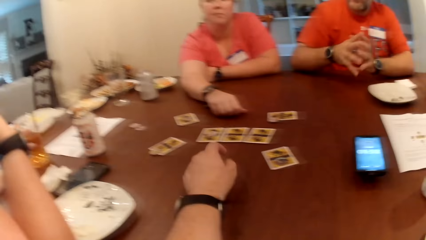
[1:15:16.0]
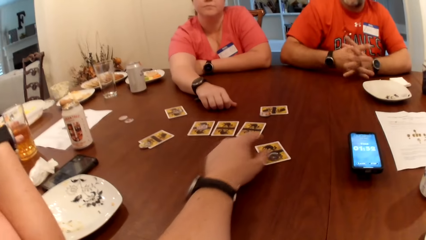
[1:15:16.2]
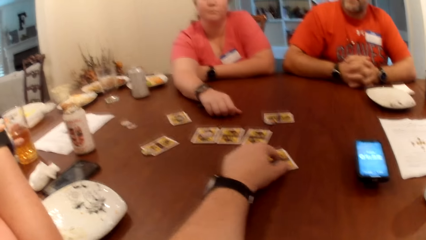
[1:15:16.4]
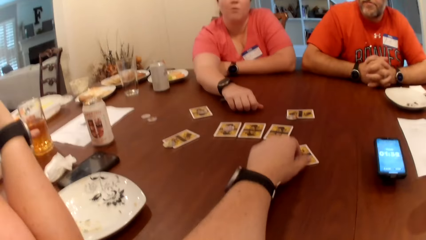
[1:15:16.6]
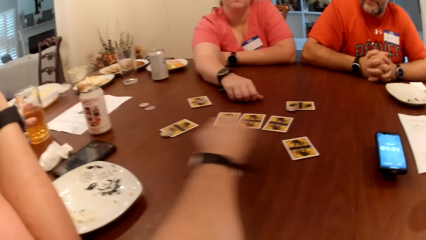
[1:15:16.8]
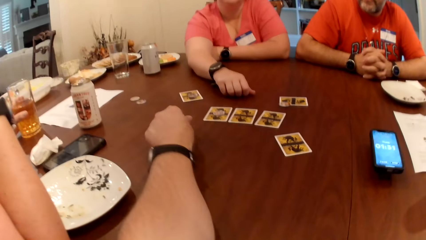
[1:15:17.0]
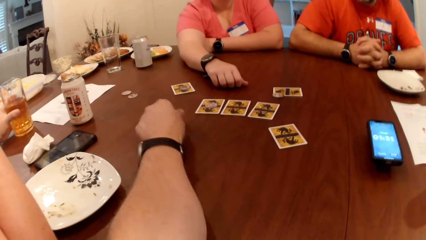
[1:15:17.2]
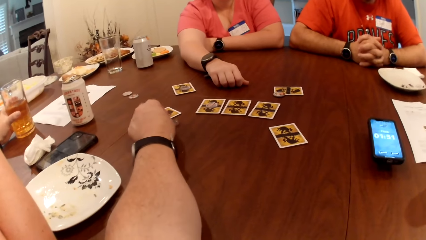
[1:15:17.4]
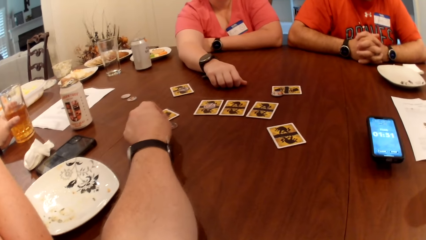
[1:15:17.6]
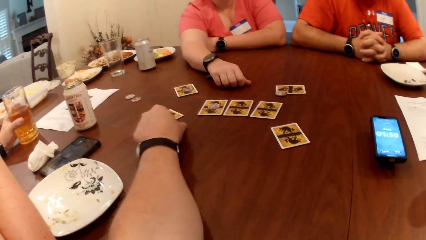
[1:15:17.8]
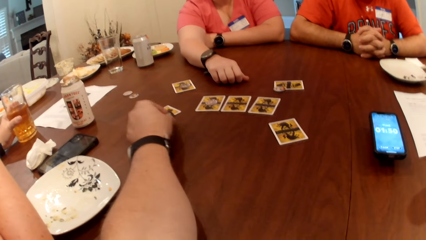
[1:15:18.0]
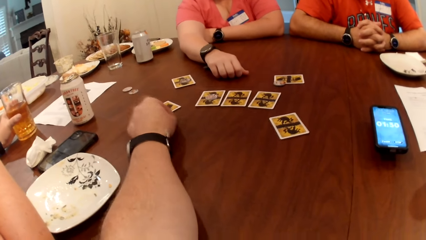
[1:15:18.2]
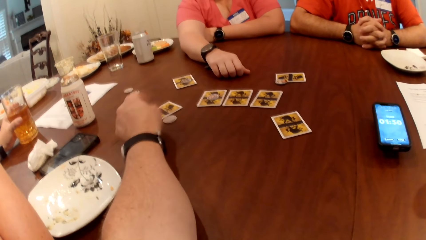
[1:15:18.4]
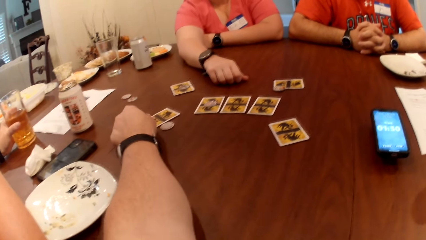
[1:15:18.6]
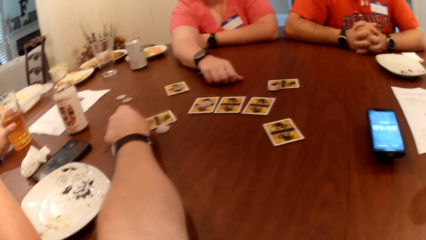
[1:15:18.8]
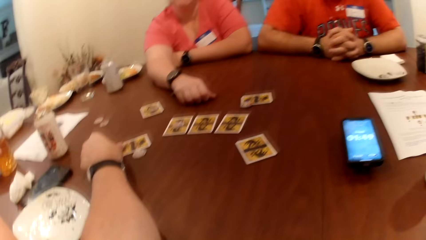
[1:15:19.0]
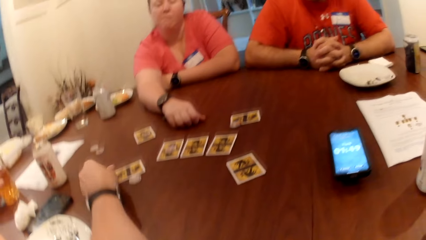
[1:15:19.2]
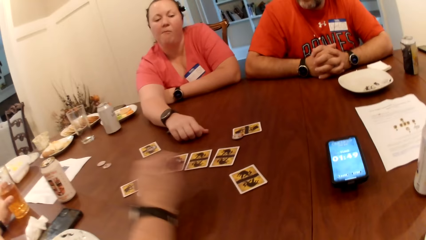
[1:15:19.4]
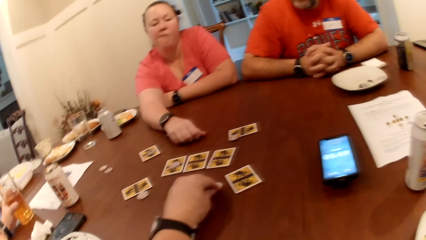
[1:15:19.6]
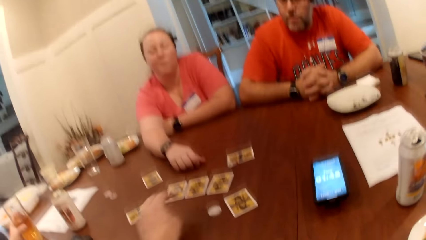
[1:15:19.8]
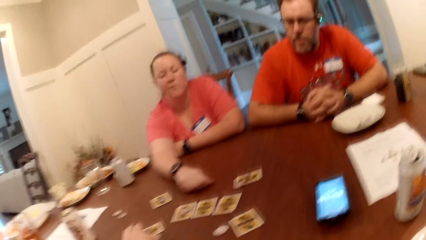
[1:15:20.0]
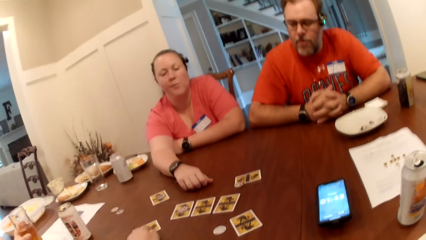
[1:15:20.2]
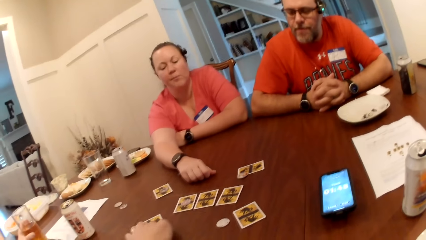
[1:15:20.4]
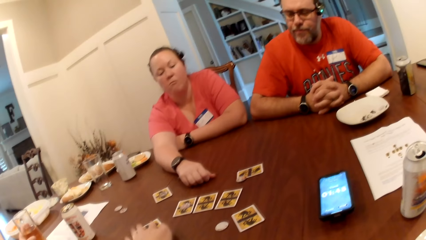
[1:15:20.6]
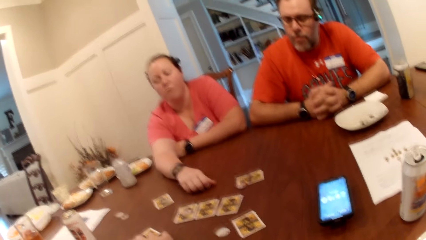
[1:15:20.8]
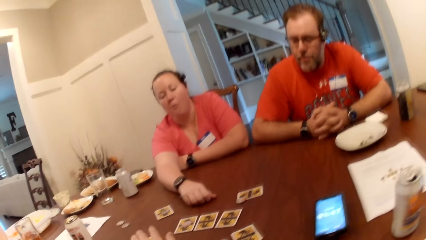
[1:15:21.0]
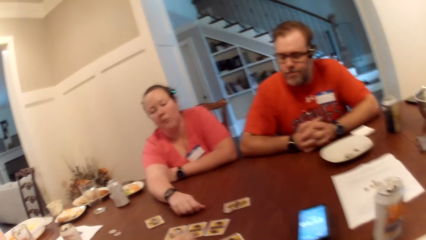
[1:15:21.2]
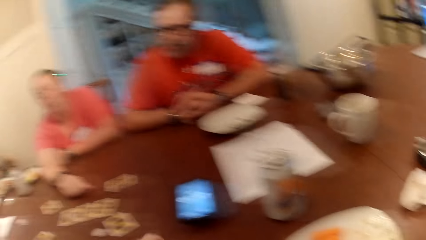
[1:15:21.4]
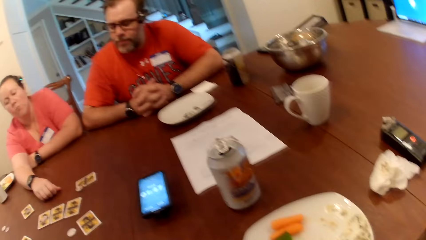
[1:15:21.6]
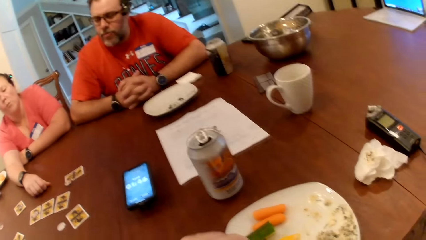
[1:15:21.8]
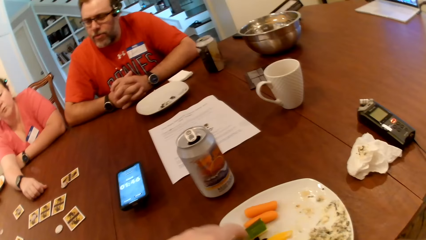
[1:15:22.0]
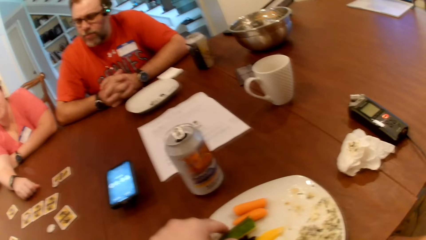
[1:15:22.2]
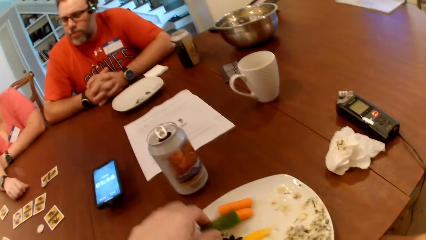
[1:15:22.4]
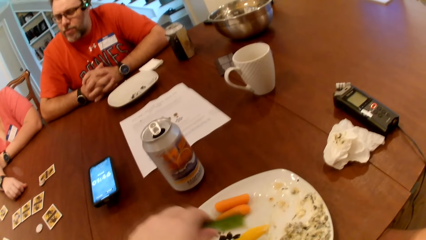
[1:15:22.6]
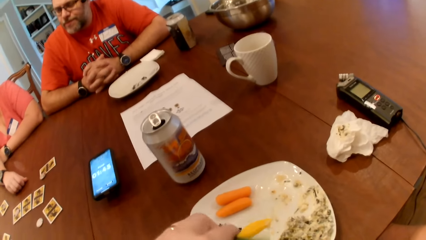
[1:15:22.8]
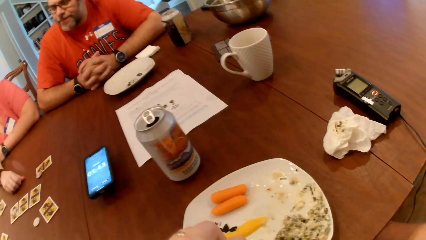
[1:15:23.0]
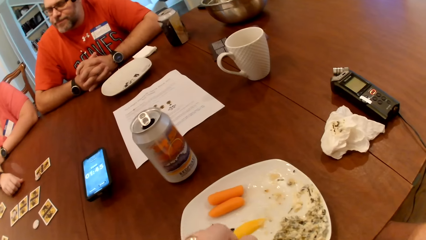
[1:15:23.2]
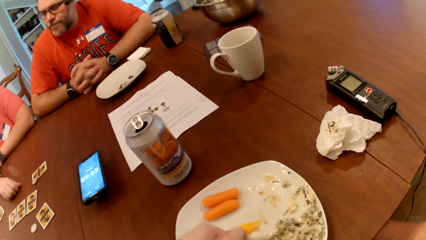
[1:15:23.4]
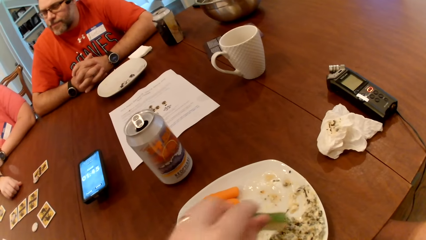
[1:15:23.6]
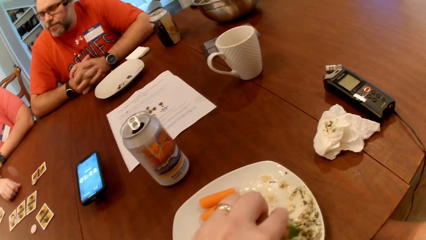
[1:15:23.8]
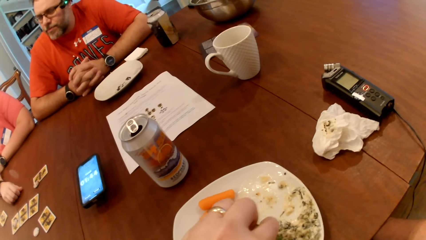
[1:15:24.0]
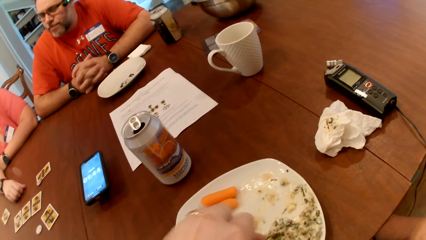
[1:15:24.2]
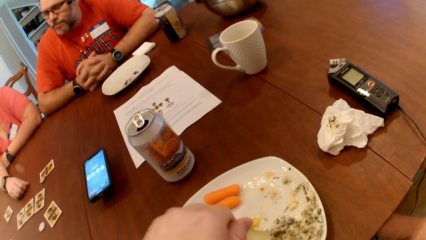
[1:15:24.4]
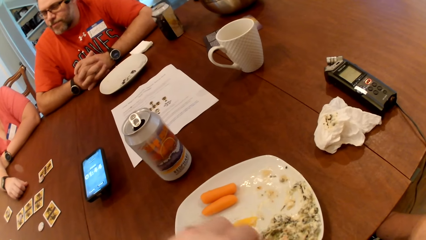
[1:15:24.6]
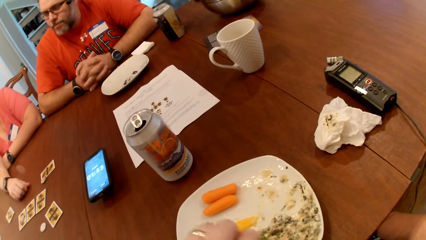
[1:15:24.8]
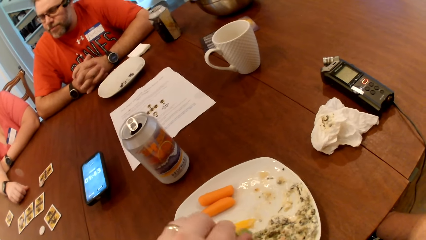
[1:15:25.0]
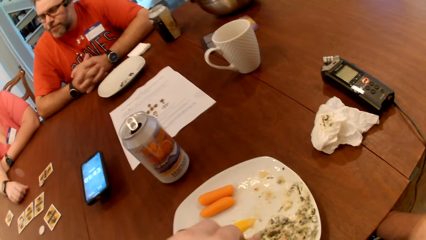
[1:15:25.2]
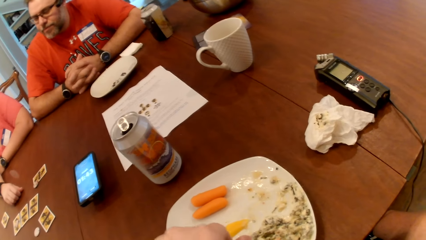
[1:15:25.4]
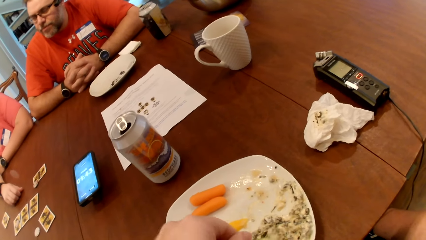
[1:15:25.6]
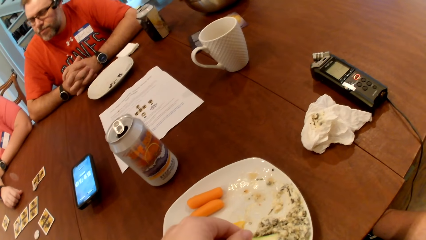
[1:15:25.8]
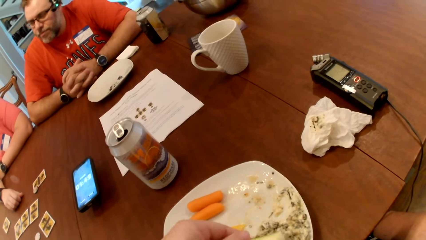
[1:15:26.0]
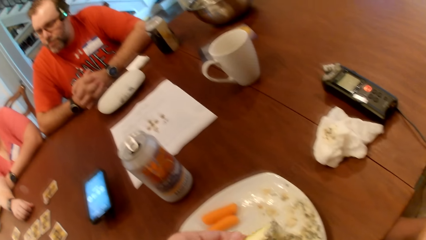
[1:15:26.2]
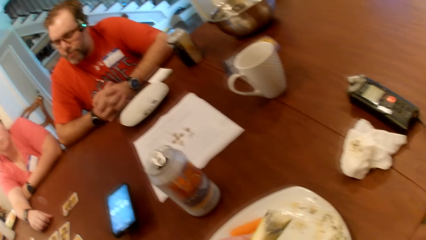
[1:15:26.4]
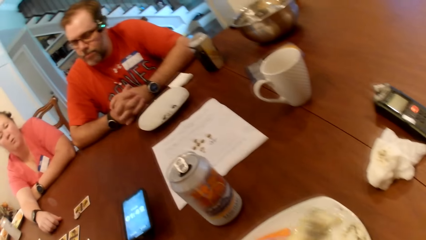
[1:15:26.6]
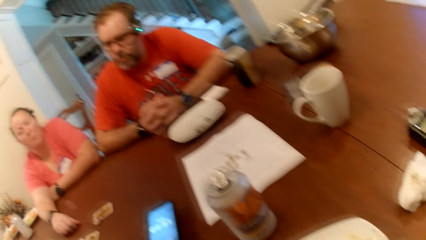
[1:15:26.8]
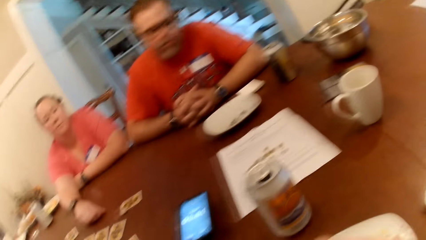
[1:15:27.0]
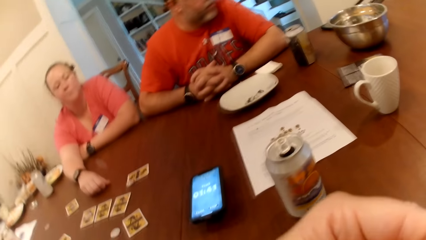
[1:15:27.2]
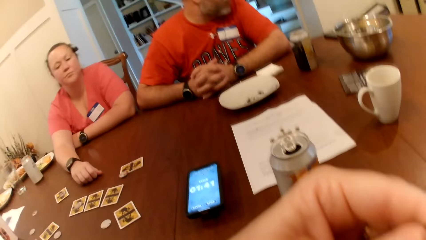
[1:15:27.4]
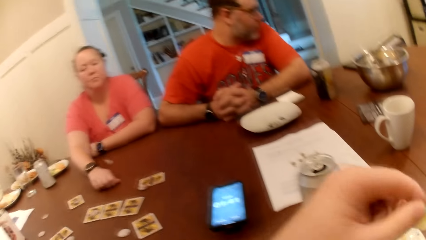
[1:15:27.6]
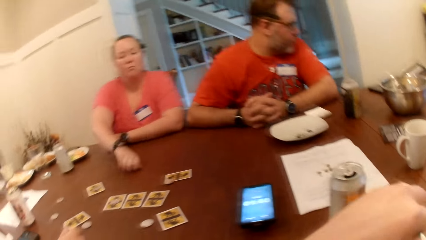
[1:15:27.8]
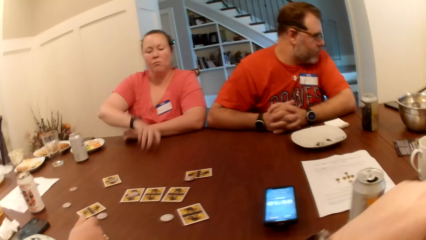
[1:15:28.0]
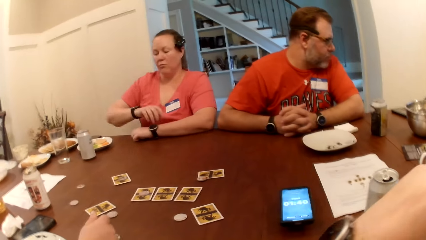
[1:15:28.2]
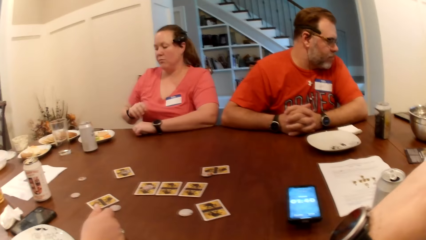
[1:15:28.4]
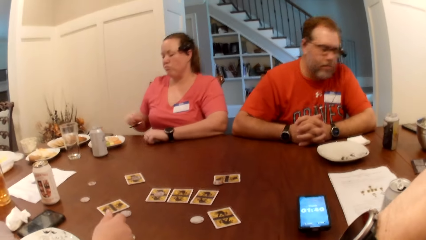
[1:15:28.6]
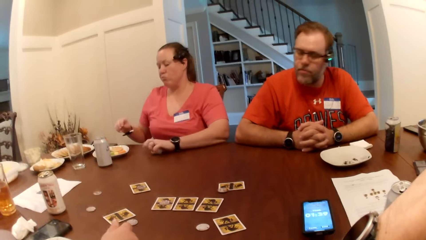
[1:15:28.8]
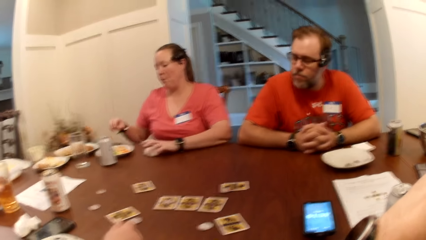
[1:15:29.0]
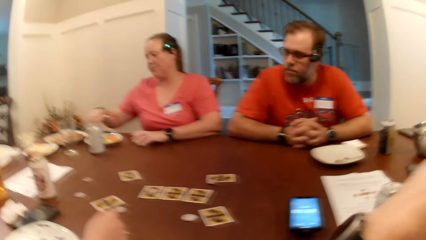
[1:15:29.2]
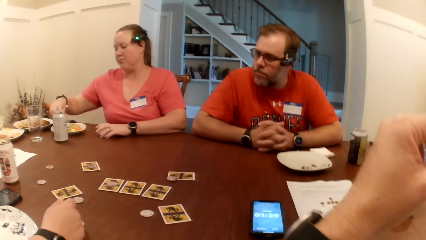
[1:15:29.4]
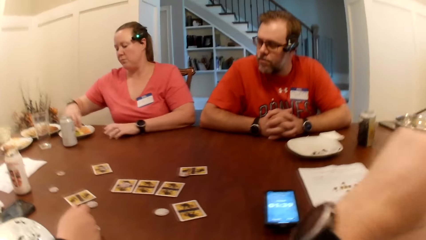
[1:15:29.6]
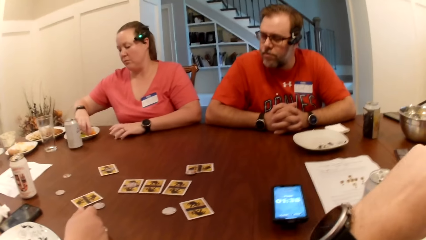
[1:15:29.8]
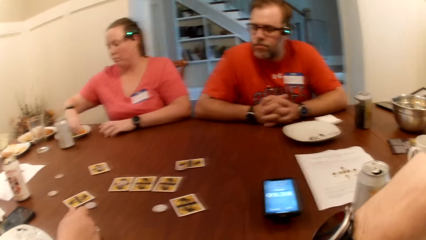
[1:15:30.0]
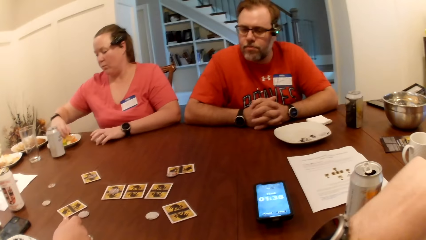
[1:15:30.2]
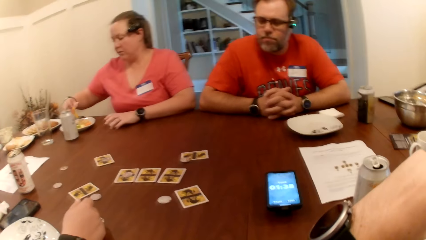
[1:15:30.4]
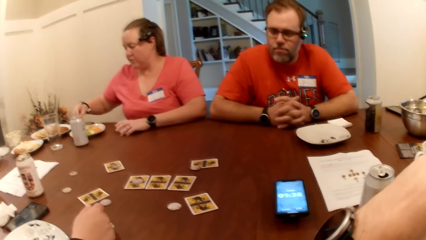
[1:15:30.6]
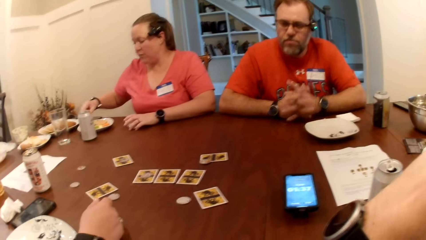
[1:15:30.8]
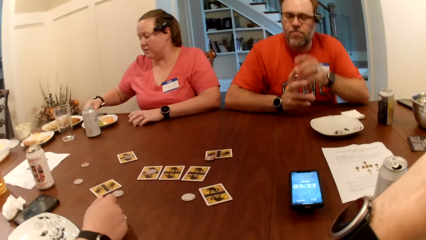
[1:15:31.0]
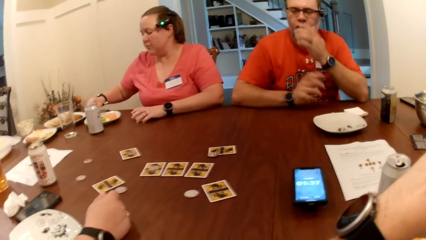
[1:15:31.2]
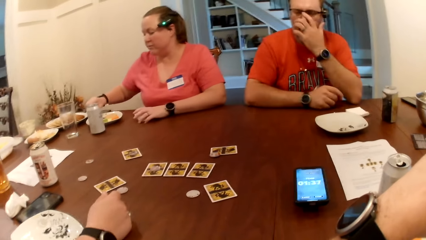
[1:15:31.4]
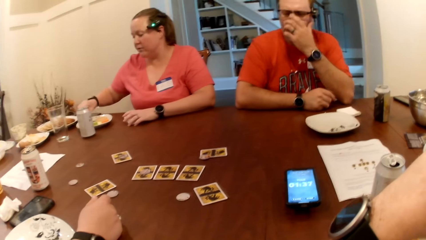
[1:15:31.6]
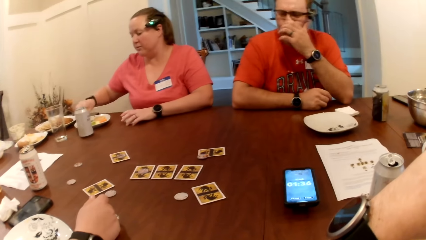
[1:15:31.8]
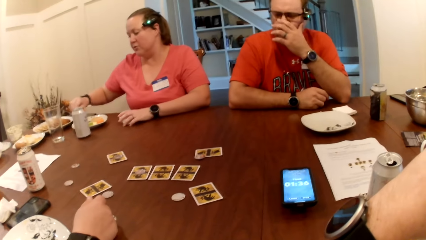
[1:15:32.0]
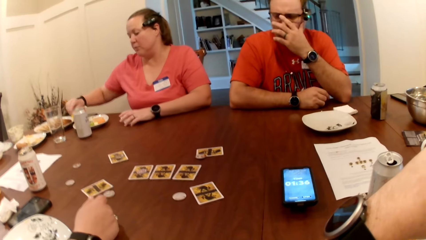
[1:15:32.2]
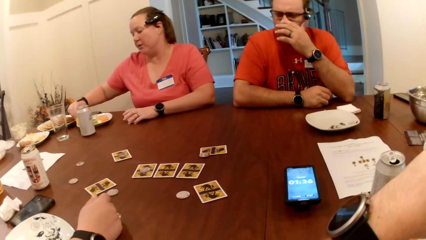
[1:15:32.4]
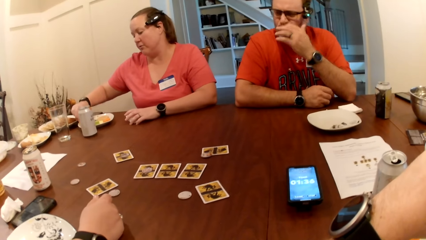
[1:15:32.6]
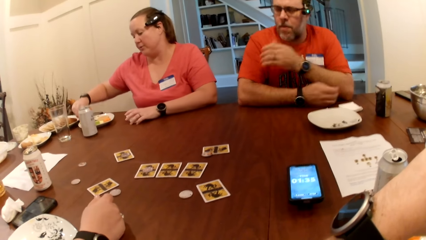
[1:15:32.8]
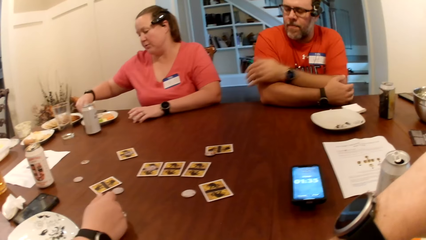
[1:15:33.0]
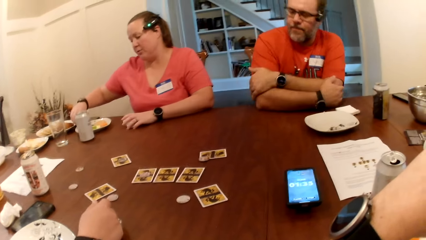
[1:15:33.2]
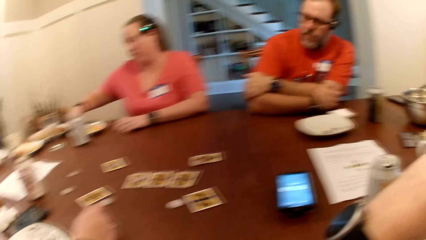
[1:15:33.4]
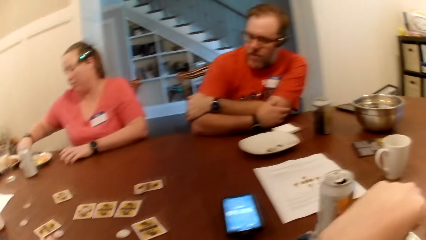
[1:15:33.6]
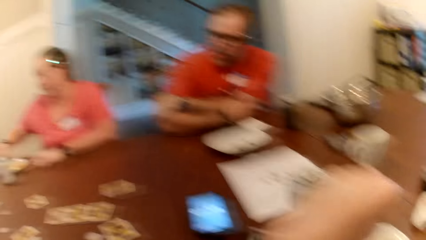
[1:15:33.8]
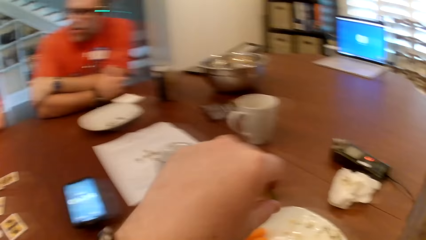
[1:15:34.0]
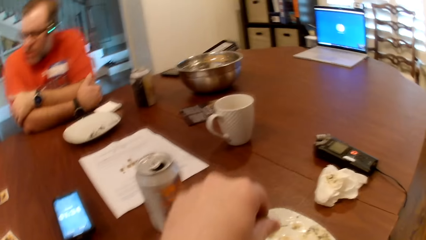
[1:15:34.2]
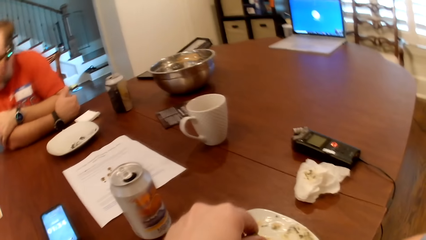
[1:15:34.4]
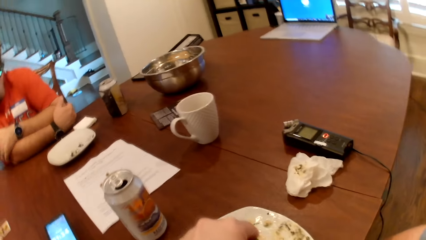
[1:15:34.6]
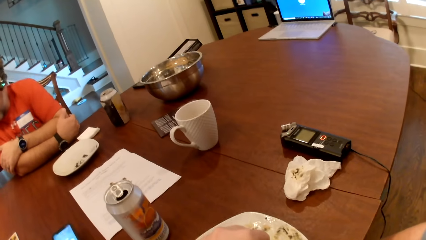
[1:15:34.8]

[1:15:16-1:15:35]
The camera wearer picks up the token from a card on the table with his left hand and puts the token on the table with his left hand. He touches the playing cards on the table and turns the token over with his left hand. He picks up the token from the card on the table with his left hand, puts the token on the table with his left hand, and shifts the card on the table with his left hand. He picks up a cucumber slice from the plate with his left hand, scoops sauce from the plate with the cucumber in his left hand, and eats snacks. The woman picks up a carrot slice from the plate on the table with her right hand. The camera wearer interacts with the woman.
